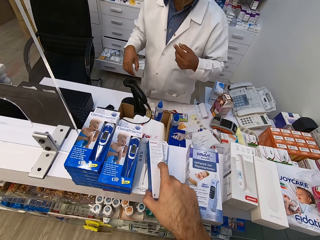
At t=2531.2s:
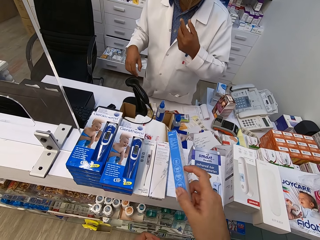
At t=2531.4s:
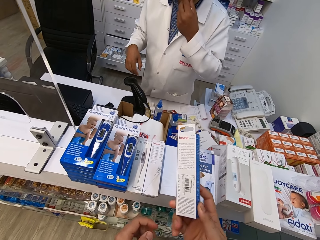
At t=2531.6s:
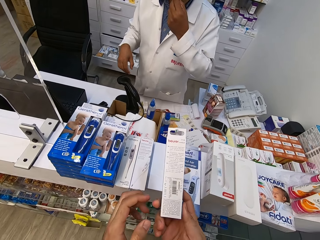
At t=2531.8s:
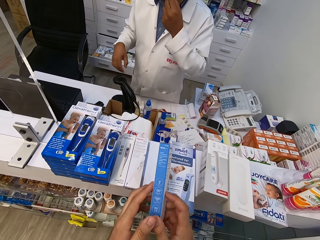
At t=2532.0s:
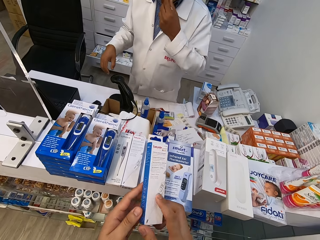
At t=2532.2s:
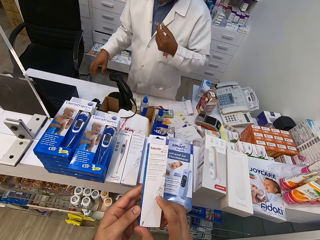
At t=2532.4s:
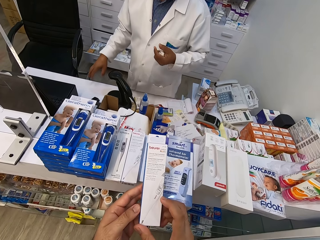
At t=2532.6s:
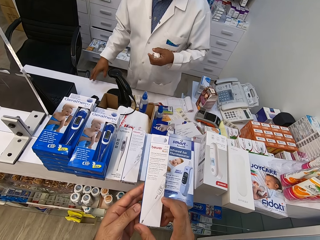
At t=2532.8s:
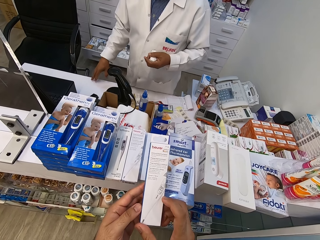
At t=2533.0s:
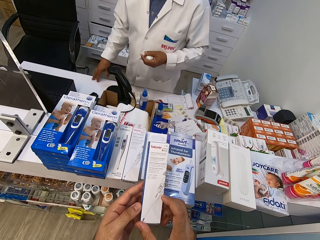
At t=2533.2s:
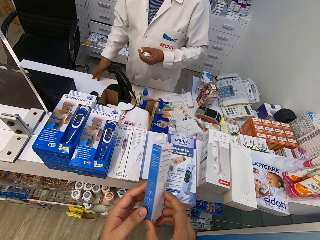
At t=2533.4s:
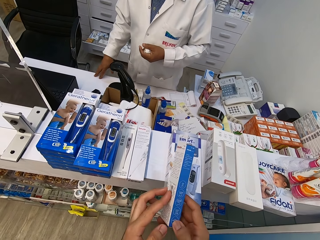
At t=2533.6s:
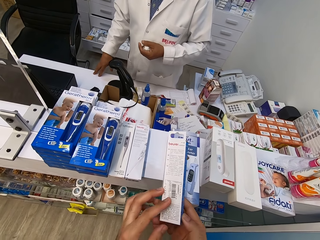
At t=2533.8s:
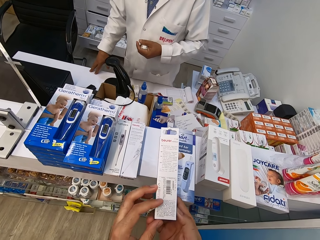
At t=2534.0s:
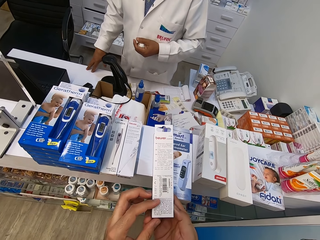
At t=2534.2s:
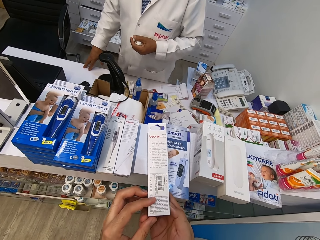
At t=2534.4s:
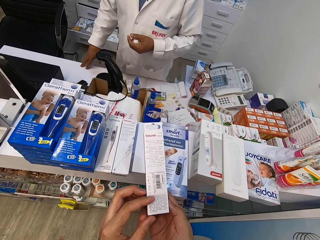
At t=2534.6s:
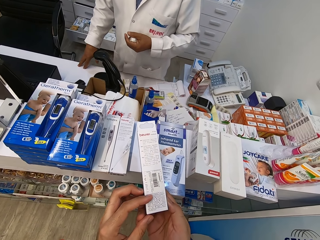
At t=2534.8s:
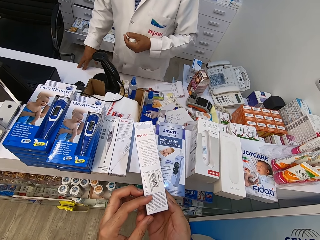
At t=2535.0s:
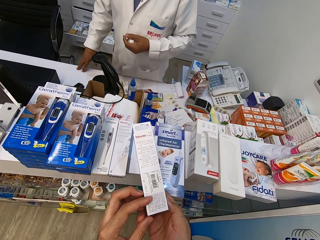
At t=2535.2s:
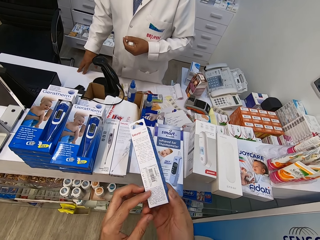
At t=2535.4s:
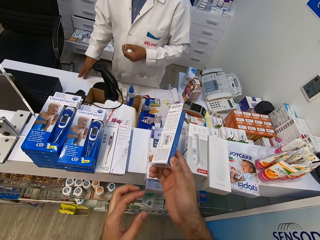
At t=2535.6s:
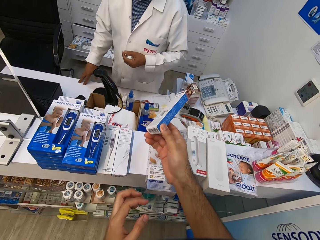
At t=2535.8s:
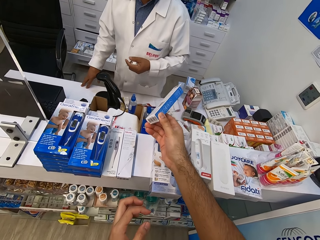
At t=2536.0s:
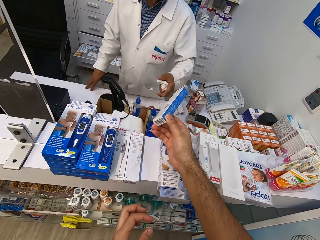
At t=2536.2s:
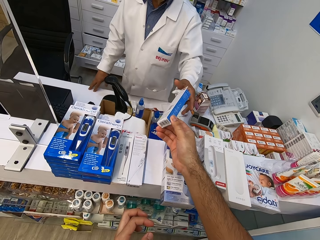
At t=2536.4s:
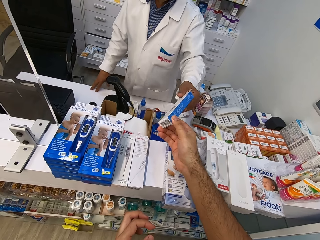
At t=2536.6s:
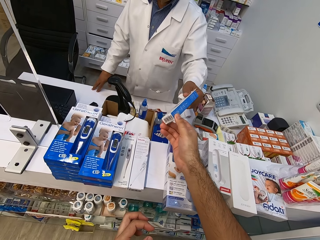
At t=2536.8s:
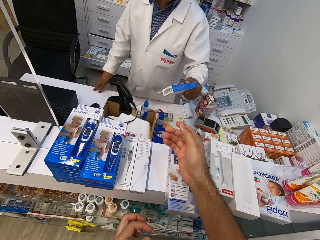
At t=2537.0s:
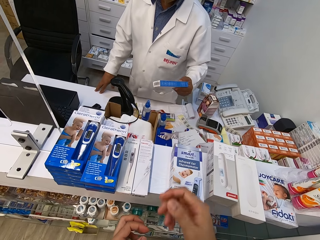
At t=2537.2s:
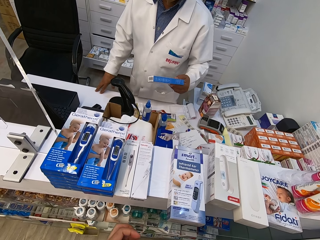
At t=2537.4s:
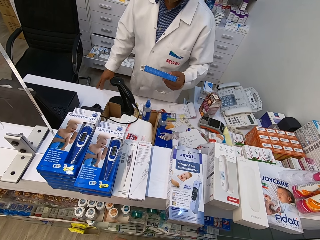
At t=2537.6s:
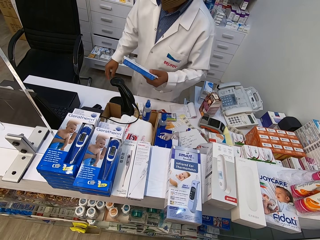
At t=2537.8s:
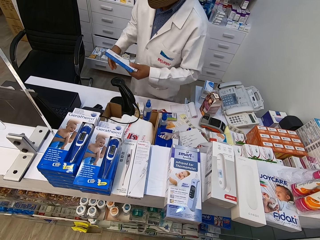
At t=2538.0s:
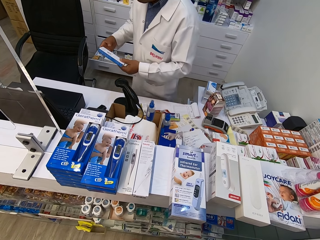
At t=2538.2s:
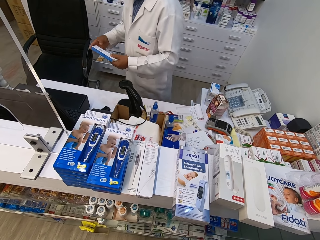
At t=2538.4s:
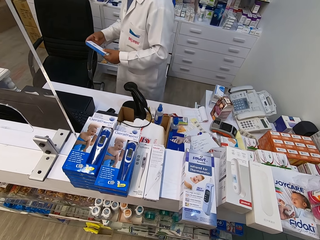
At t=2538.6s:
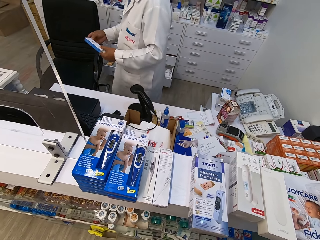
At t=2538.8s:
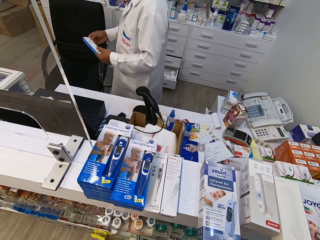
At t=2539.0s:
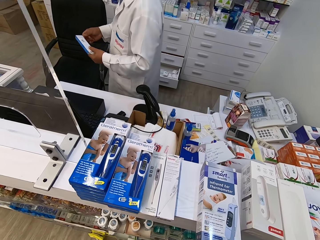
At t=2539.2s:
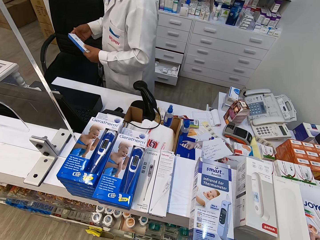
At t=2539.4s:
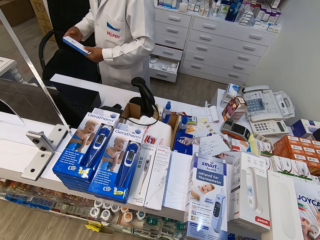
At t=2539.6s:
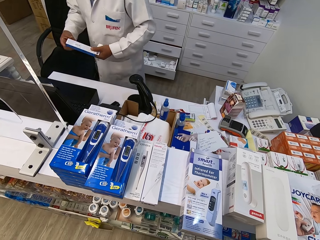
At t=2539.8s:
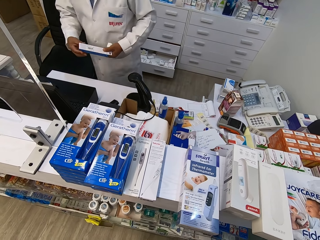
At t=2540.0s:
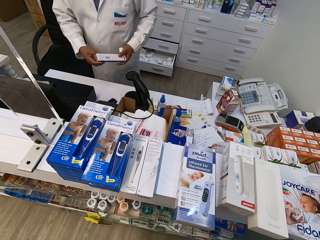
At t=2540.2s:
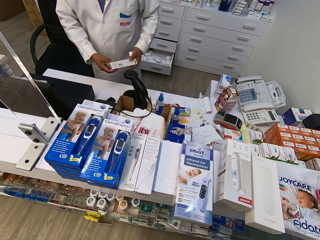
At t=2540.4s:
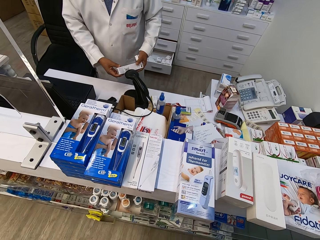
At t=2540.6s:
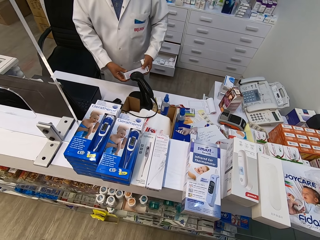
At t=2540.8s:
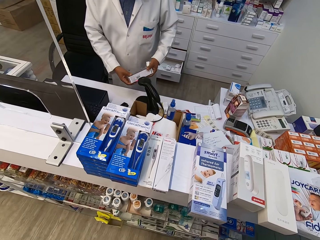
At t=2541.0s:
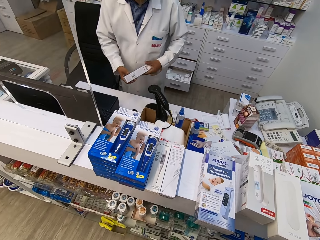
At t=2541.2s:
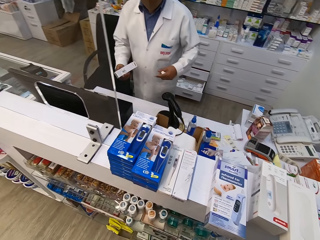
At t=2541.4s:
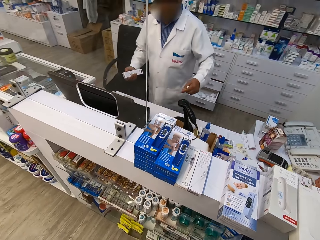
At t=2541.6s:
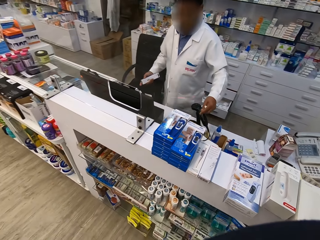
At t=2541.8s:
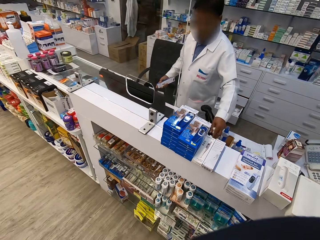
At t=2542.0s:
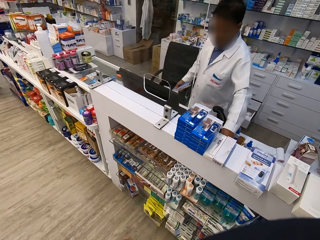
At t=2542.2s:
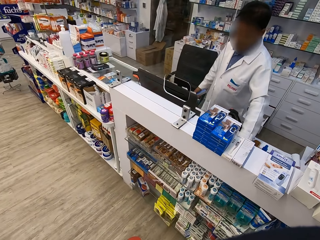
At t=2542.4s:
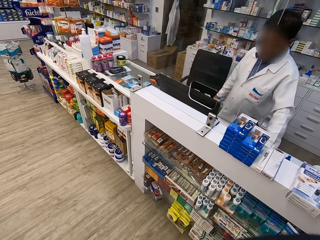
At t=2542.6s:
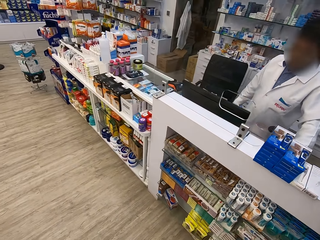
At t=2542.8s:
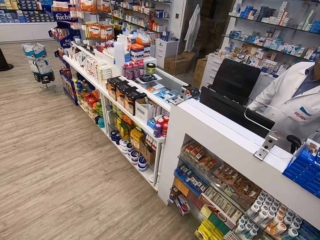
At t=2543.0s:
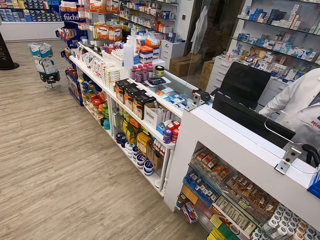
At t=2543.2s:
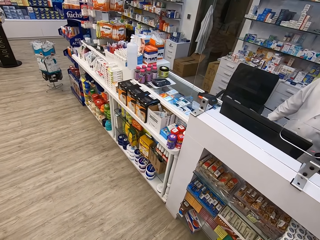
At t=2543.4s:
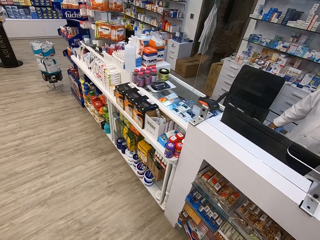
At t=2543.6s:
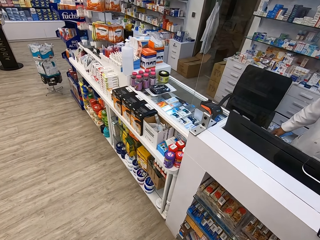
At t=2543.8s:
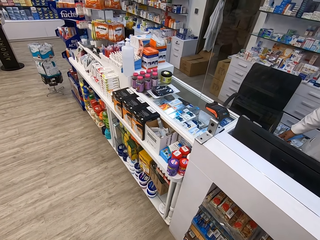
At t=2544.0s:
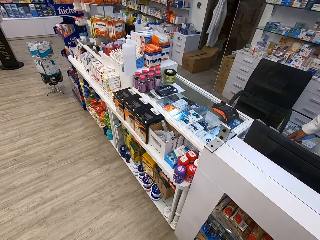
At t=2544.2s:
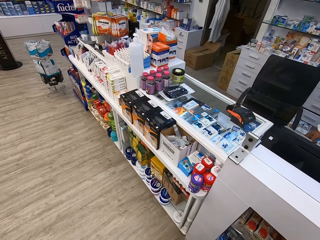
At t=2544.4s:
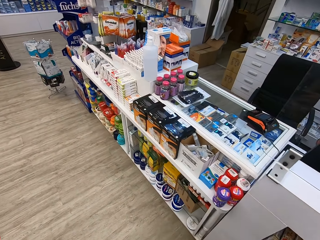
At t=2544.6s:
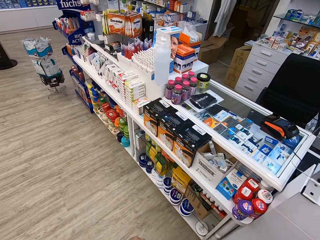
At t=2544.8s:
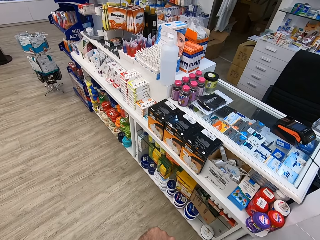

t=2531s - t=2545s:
The camera wearer picks up the thermometer from the counter. They stare at the thermometer. They read the instructions on the thermometer. They turn the thermometer. They stare at the thermometer. They give the cashier the thermometer. The cashier scans the thermometer. The camera wearer walks in the supermarket.

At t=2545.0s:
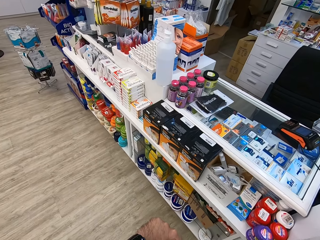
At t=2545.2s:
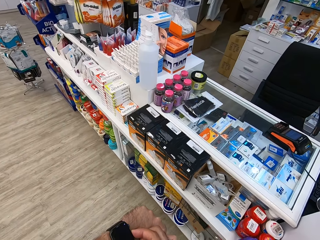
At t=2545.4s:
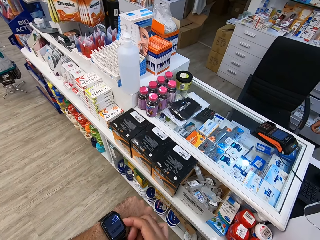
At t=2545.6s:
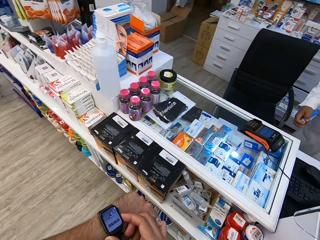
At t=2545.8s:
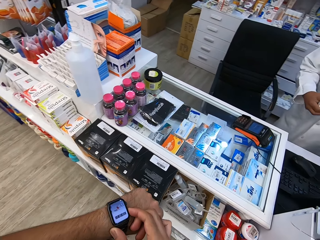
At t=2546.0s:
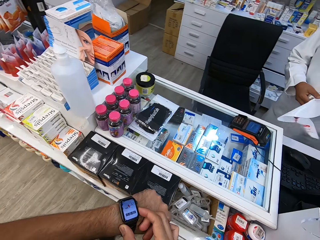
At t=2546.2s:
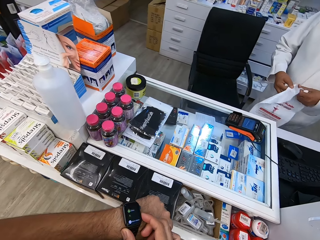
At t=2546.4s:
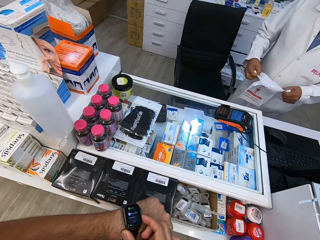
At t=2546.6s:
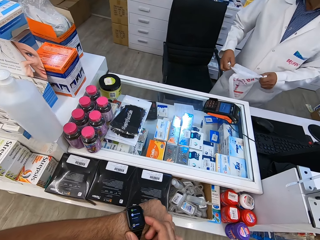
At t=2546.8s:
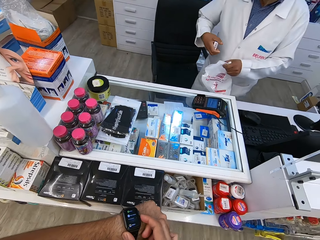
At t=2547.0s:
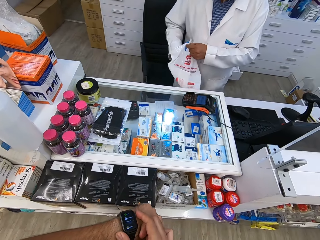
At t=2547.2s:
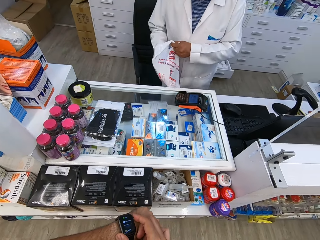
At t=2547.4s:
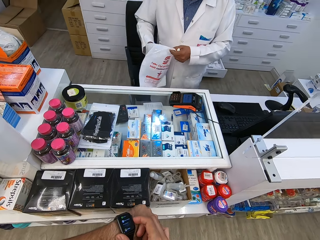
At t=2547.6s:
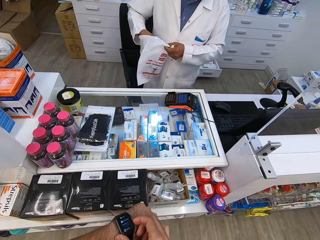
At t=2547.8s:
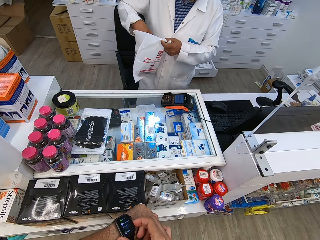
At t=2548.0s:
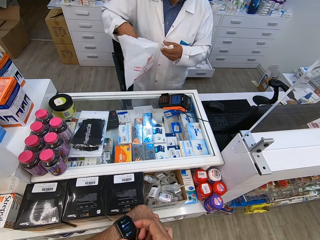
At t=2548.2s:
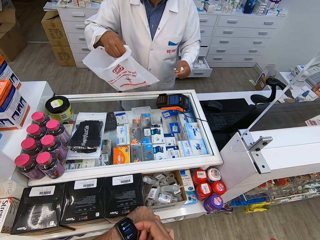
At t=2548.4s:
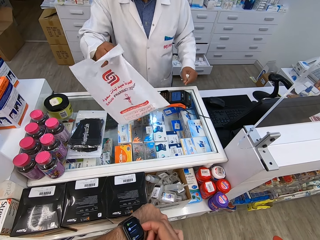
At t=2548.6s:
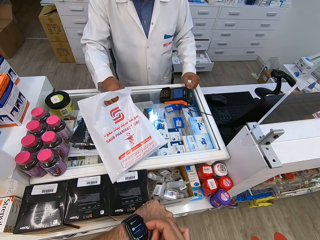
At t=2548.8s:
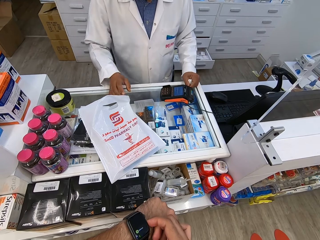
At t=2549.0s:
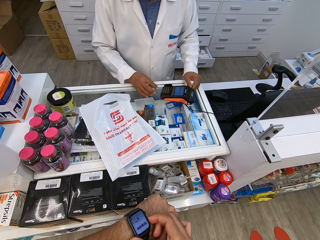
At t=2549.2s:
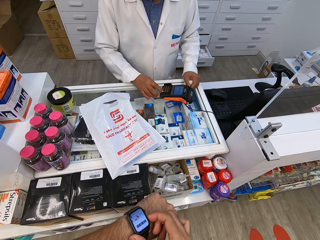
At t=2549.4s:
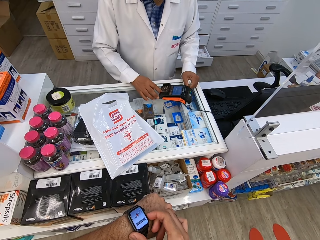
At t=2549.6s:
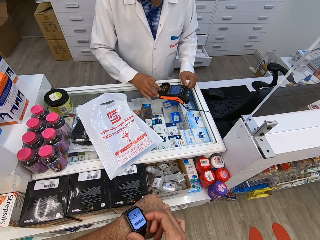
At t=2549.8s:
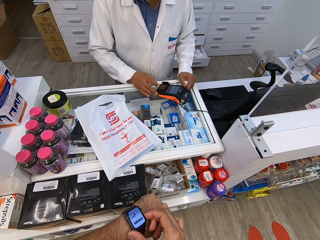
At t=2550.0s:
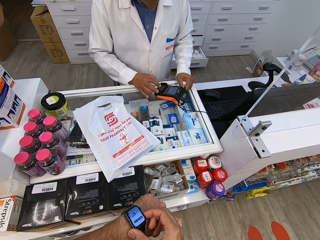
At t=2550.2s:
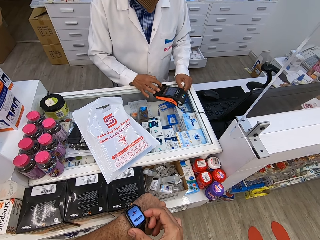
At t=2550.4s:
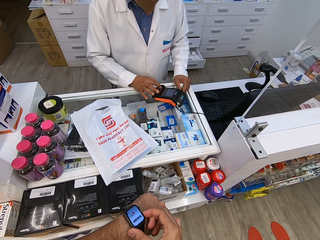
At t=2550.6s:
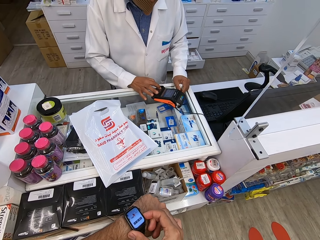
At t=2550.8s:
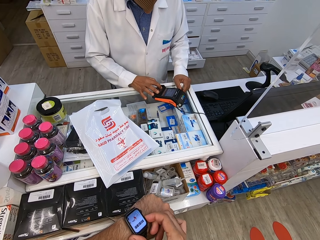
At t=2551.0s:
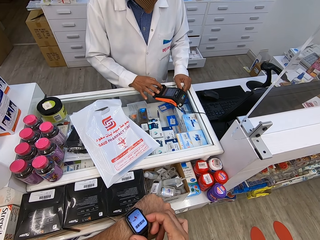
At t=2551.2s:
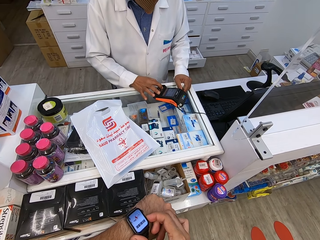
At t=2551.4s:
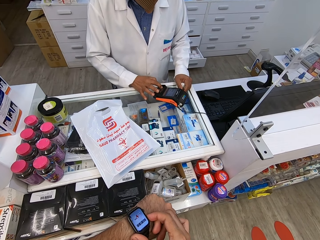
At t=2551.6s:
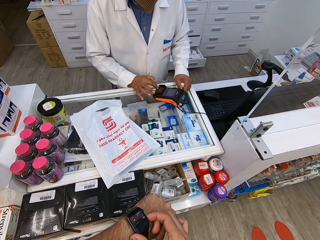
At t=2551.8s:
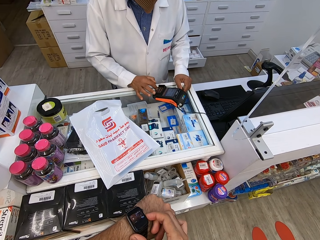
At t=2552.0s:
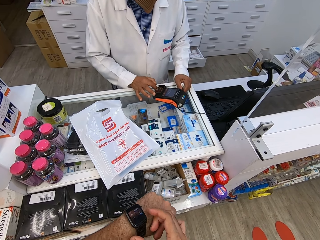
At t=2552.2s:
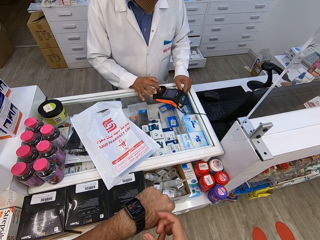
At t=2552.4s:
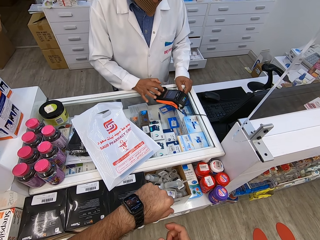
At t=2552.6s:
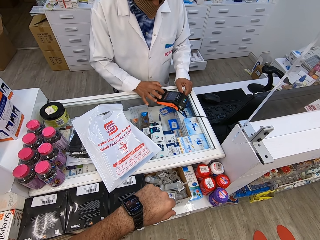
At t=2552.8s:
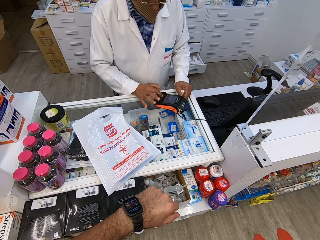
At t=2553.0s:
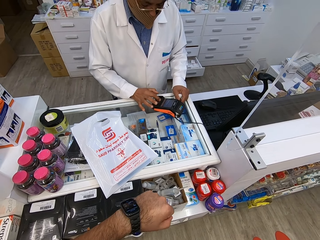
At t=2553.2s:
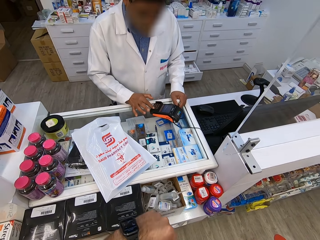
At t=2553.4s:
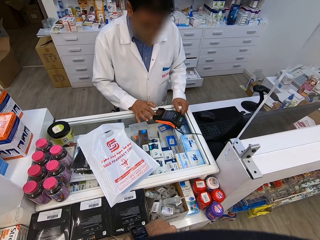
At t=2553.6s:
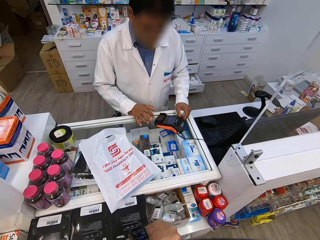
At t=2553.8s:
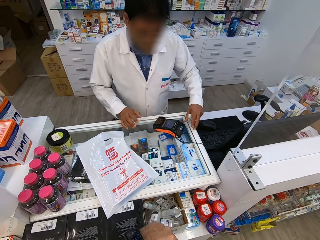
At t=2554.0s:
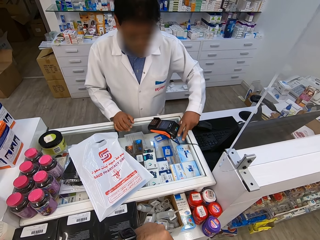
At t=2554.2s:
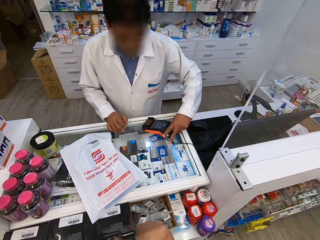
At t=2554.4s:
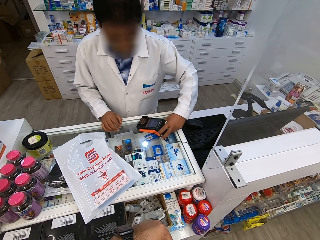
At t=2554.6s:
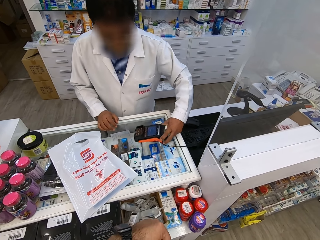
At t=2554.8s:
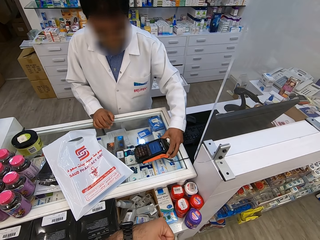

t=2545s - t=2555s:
The camera wearer operates the watch. They walk to the other side of the counter. The cashier puts the thermometer in the plastic paper. The cashier puts the thermometer down on the counter. The camera wearer operates the watch. The cashier presses his PDQ machine. He operates the credit card machine. The camera wearer sets their smart watch.
